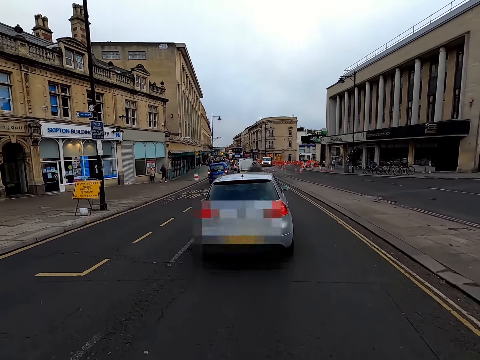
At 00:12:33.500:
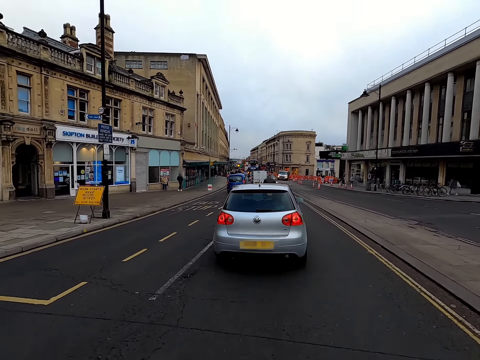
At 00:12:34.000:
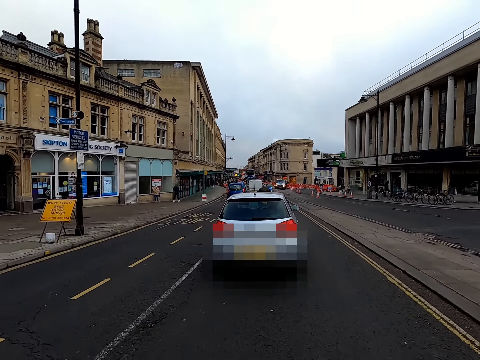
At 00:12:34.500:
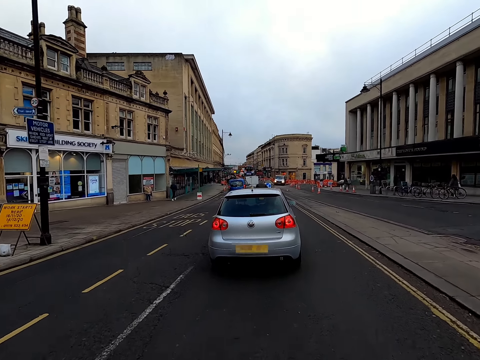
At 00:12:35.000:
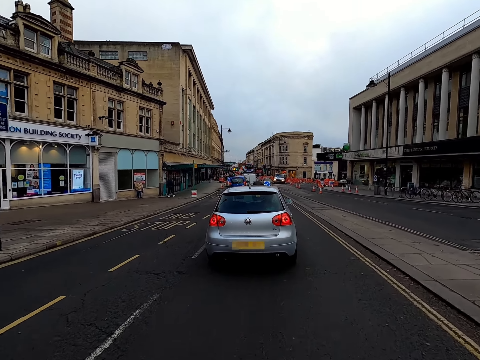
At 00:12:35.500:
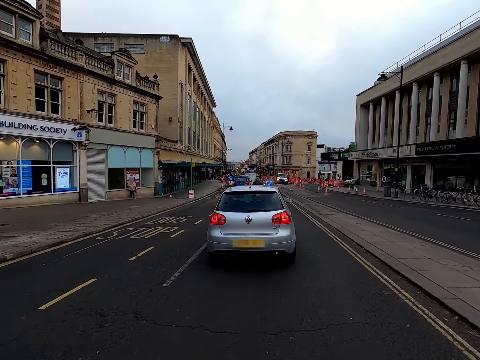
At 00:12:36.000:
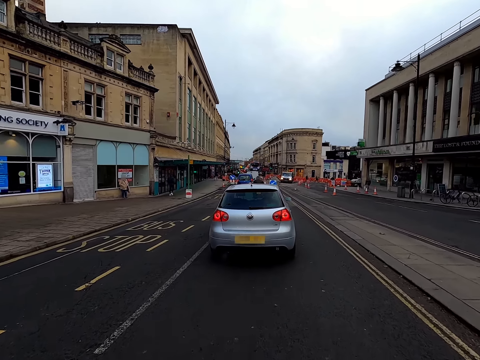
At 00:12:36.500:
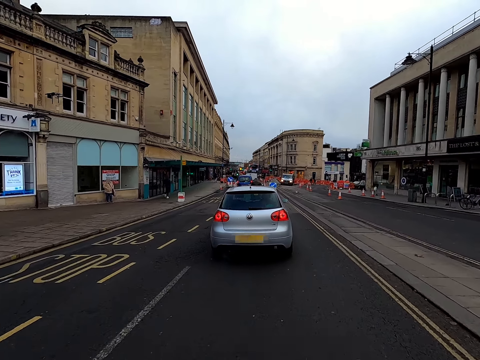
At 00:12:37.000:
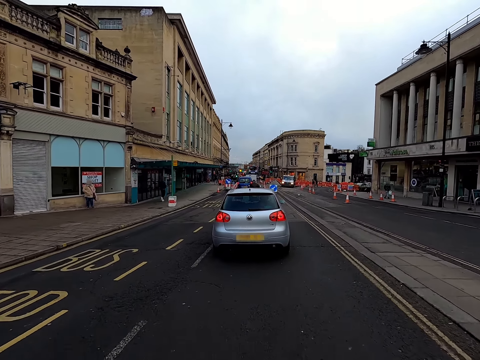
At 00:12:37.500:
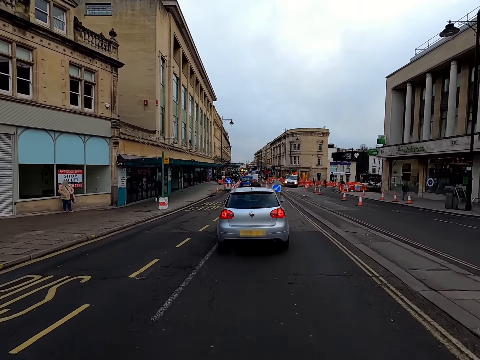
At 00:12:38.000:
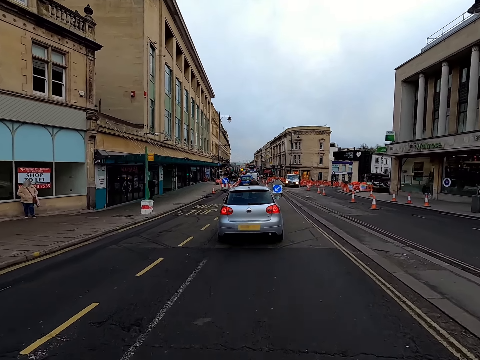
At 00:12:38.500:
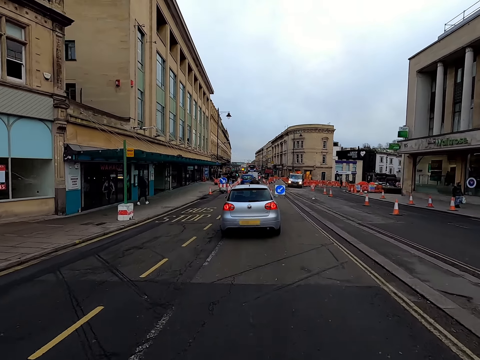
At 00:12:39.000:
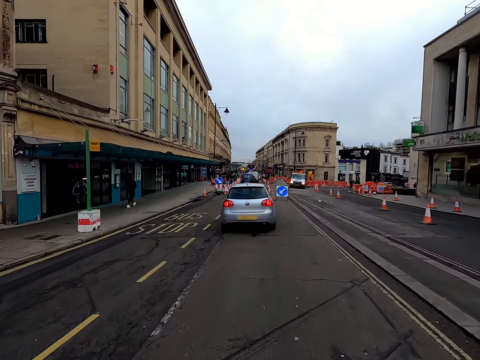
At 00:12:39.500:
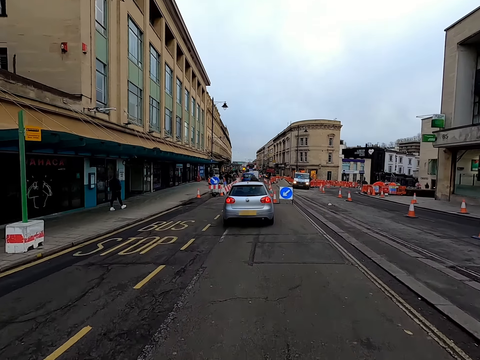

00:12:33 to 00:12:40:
The camera wearer drives the car on the road.

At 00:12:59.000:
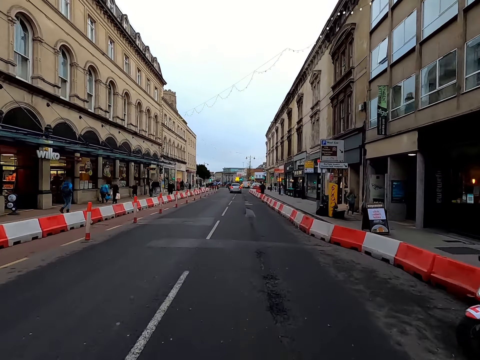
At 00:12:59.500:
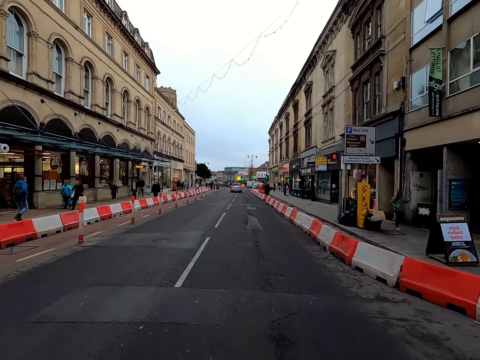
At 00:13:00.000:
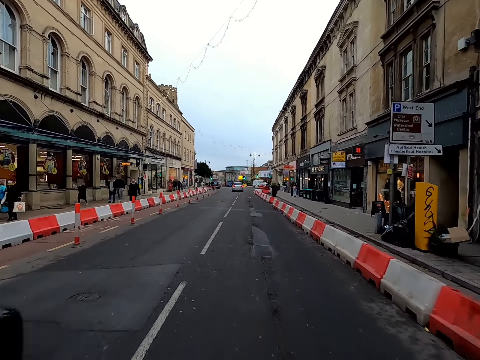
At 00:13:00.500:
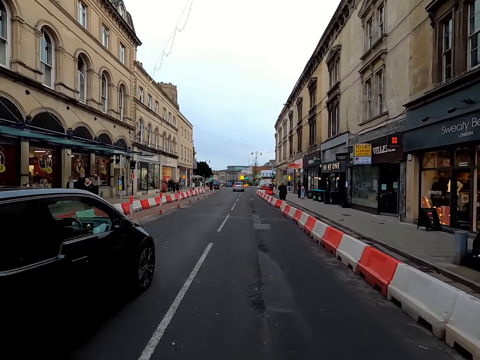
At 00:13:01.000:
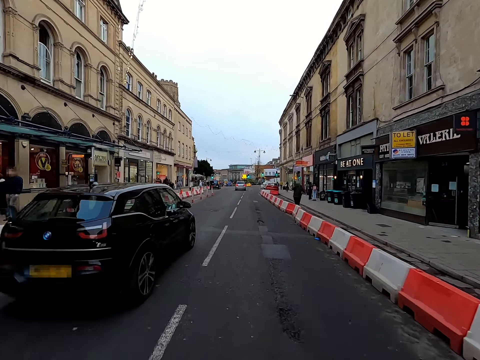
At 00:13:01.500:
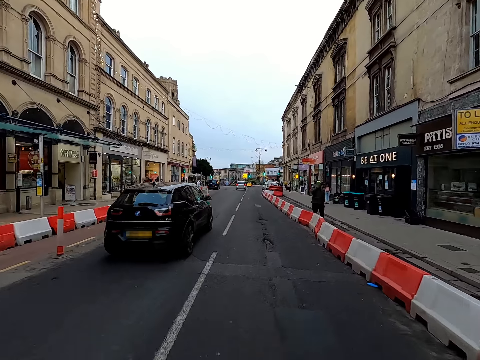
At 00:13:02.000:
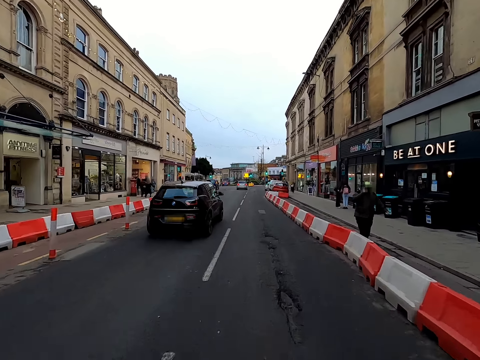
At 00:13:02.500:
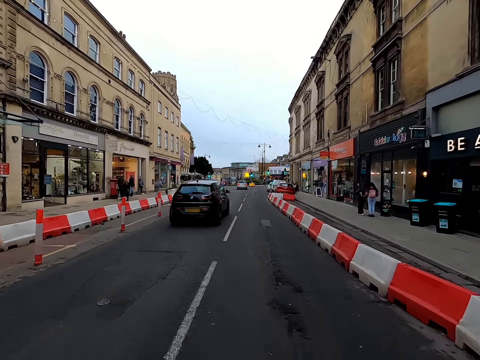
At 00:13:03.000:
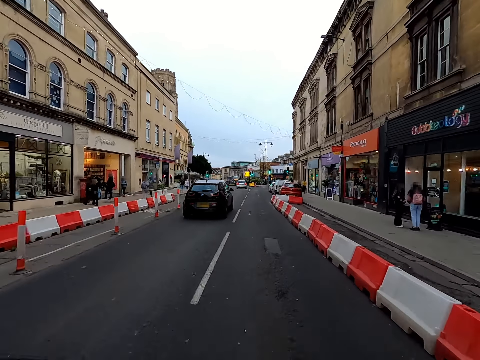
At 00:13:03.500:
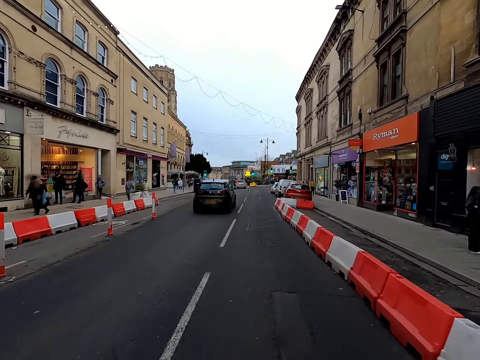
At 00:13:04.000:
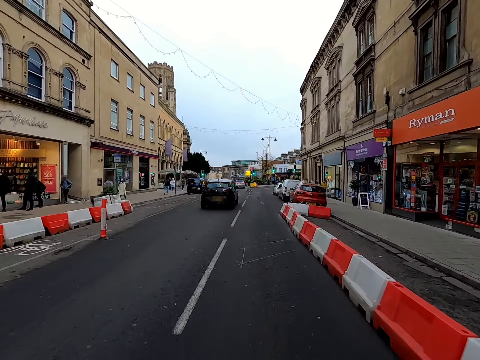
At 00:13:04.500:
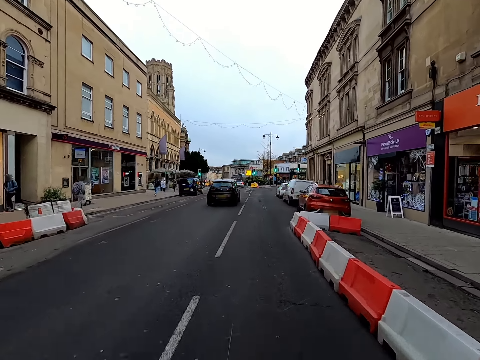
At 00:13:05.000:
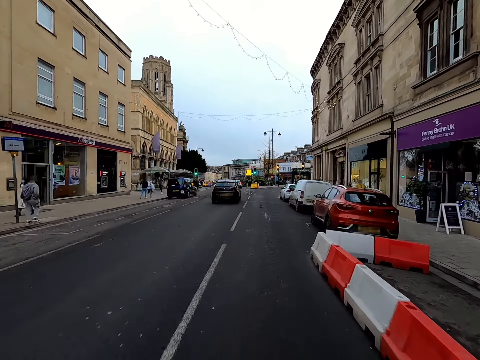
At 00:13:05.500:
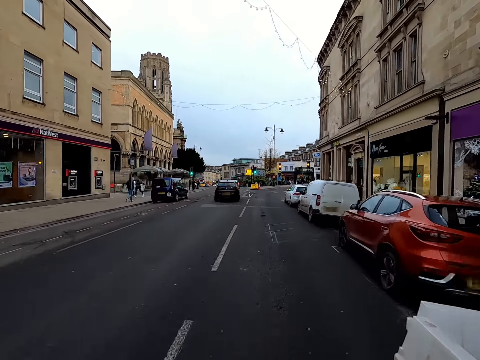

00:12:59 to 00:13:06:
A black car drives past the camera wearer.

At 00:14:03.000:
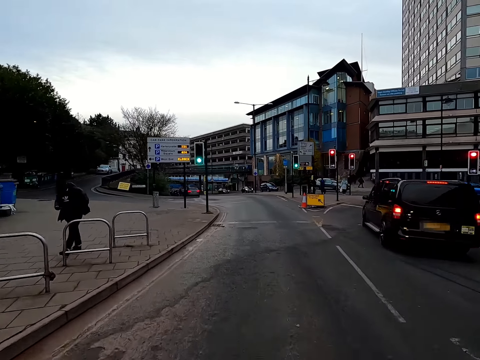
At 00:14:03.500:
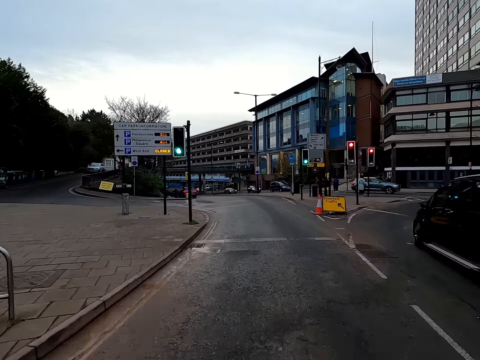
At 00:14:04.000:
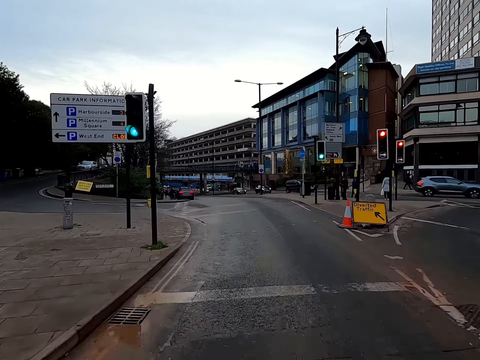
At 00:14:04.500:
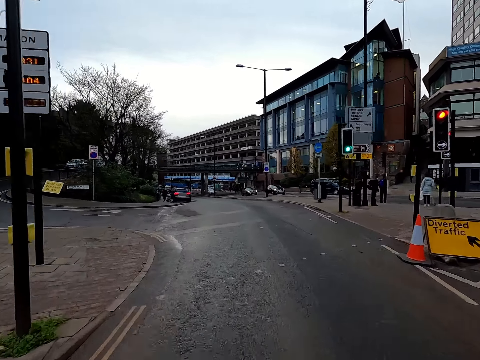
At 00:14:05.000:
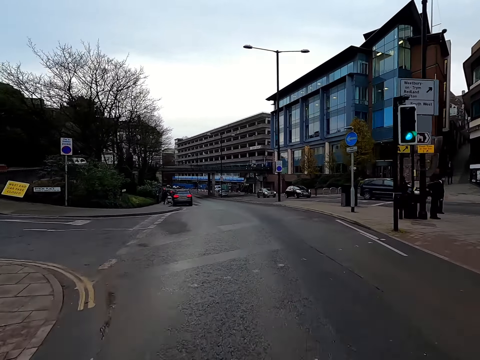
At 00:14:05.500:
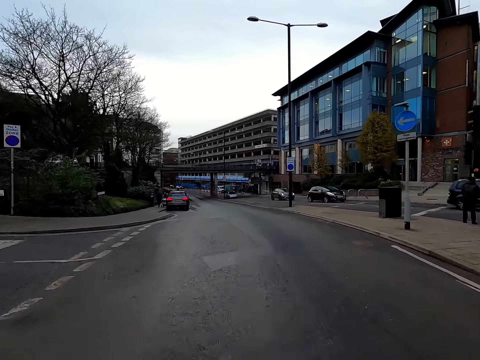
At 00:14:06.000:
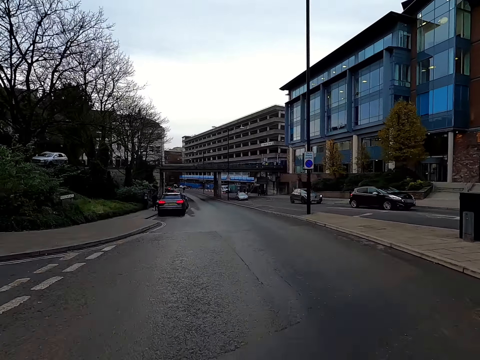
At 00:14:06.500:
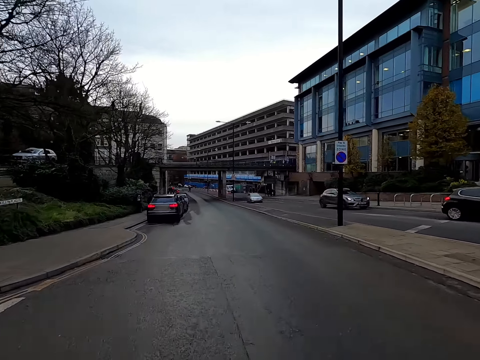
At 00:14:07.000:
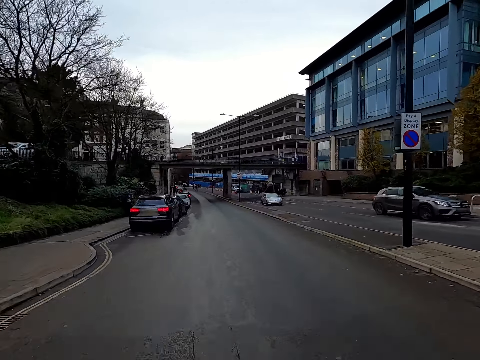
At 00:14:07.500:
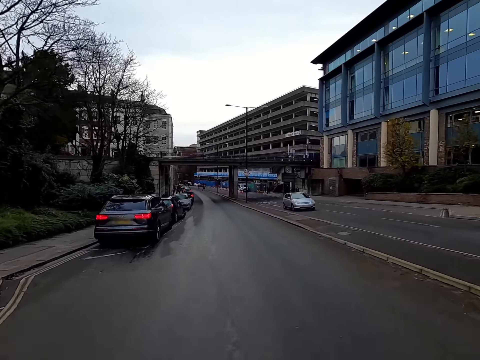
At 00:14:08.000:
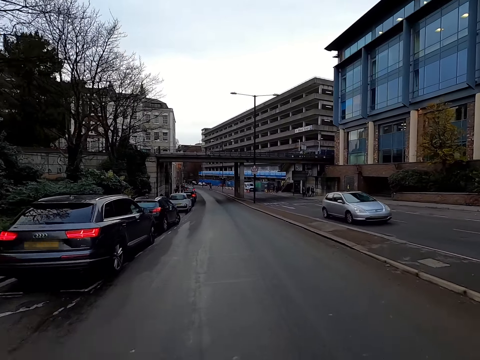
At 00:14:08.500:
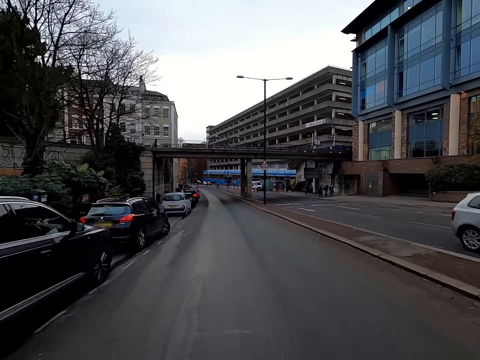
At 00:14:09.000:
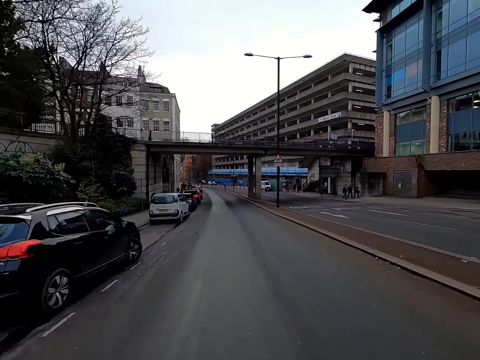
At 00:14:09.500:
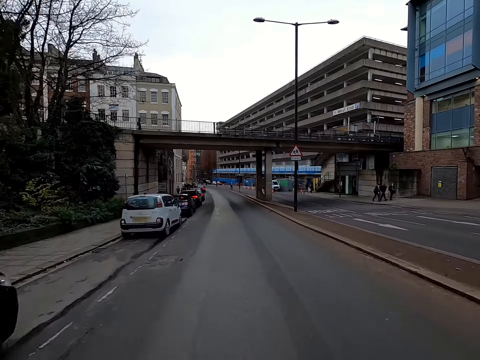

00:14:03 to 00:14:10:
The camera wearer takes a left curve.

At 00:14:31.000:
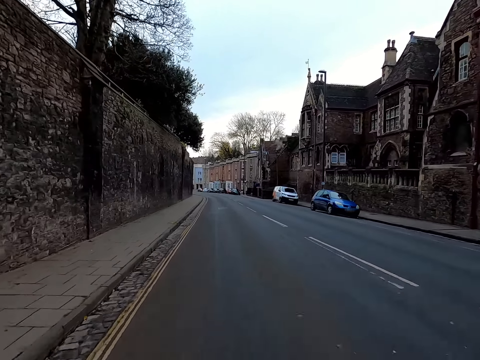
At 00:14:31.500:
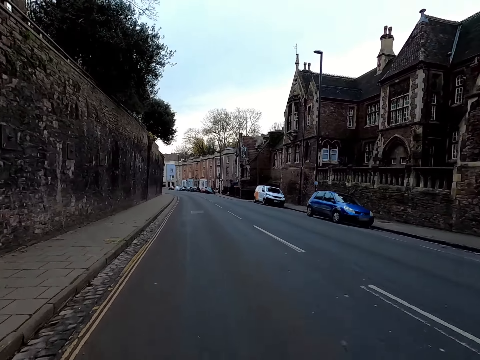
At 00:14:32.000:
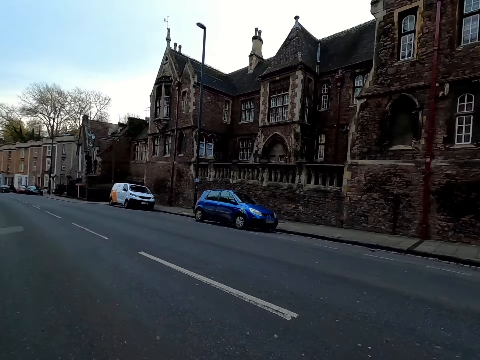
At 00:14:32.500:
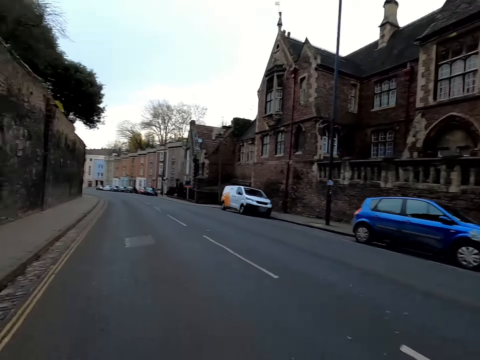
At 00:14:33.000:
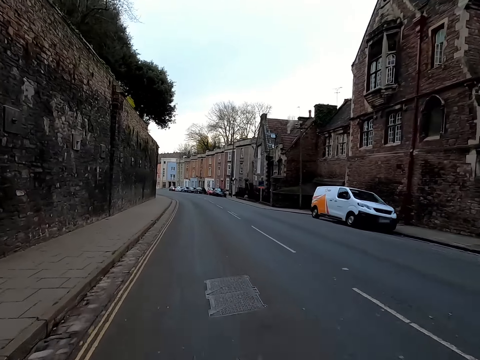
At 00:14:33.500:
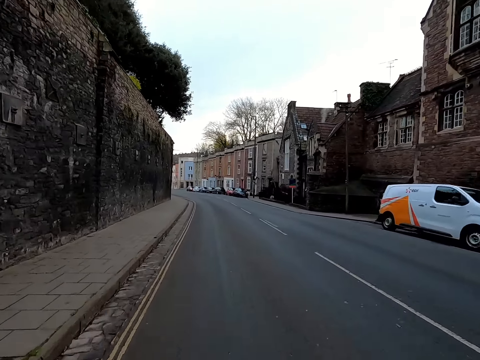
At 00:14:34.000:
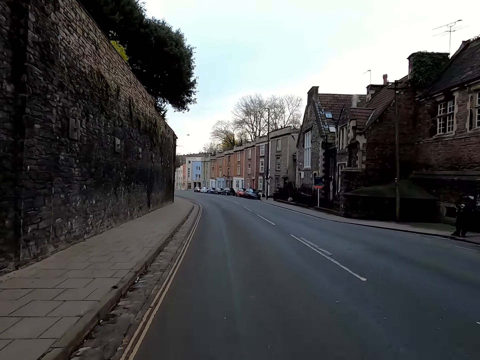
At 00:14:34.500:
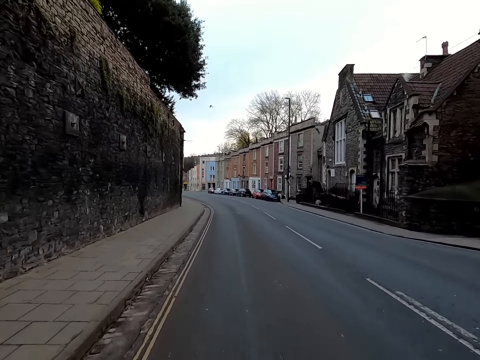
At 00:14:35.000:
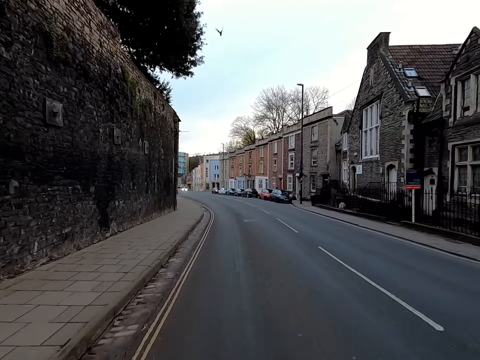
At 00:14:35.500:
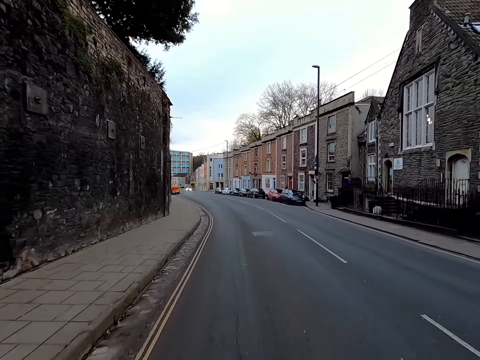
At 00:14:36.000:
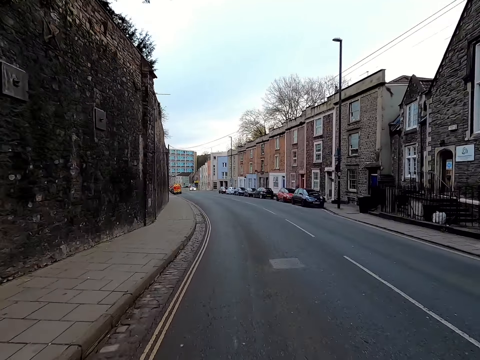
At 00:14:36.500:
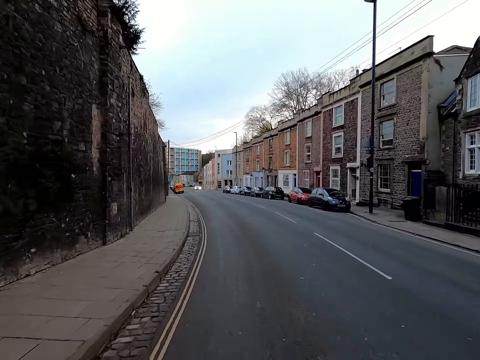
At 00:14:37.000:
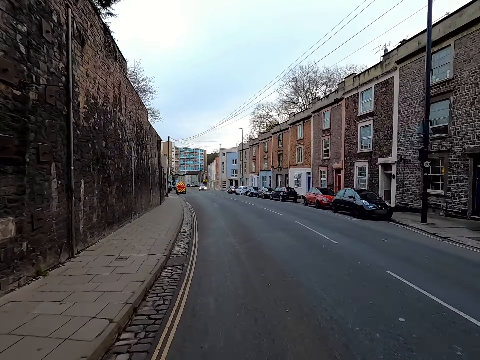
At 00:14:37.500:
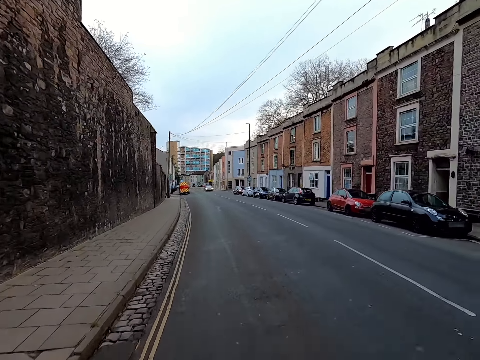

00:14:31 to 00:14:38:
The camera wearer looks around.
